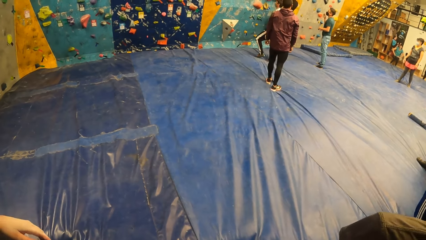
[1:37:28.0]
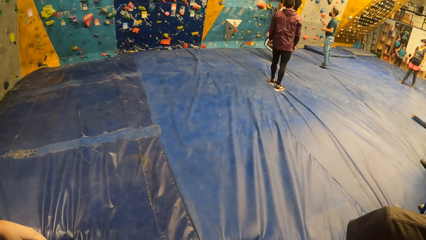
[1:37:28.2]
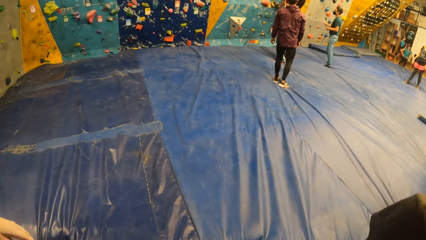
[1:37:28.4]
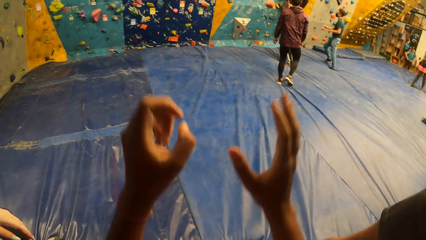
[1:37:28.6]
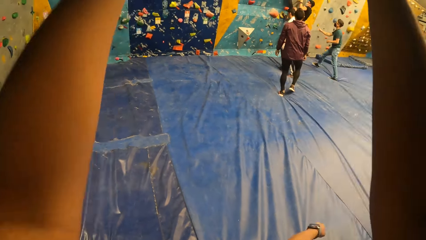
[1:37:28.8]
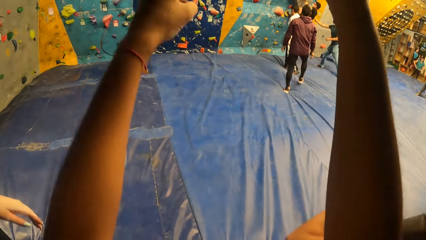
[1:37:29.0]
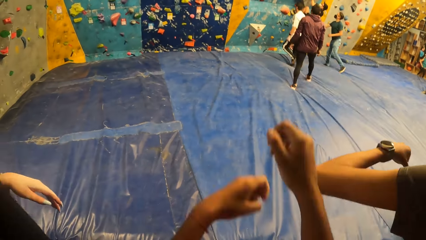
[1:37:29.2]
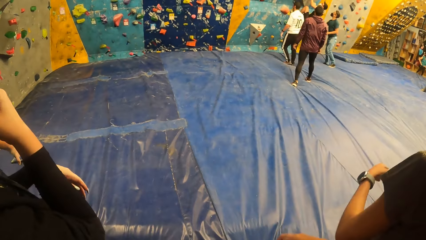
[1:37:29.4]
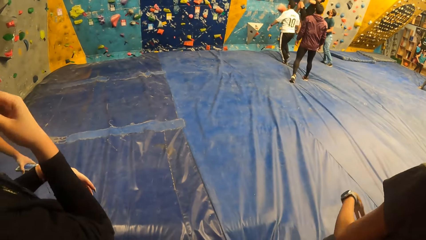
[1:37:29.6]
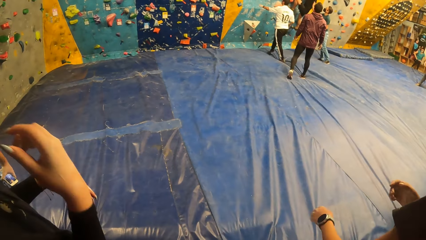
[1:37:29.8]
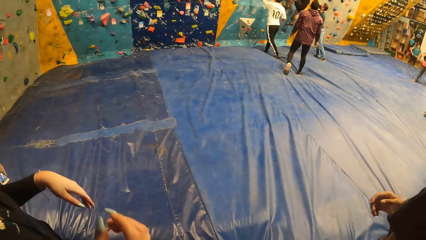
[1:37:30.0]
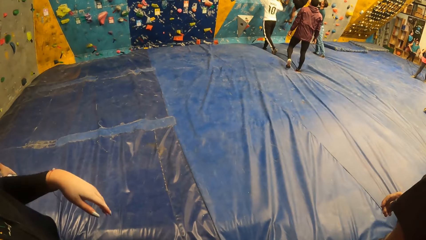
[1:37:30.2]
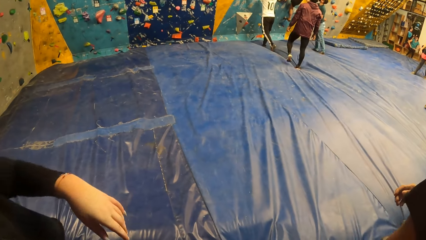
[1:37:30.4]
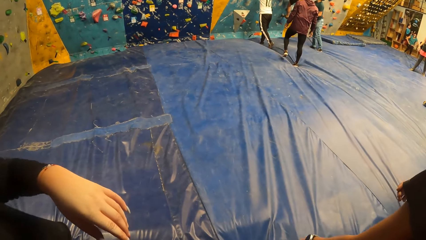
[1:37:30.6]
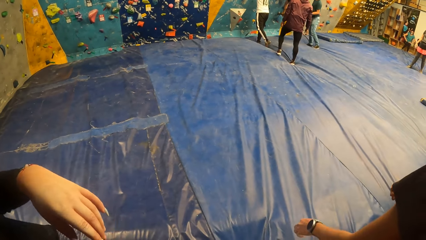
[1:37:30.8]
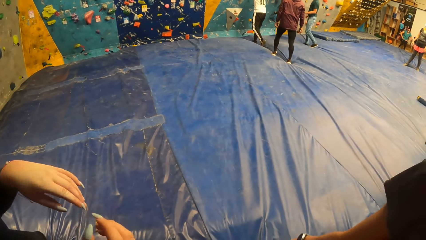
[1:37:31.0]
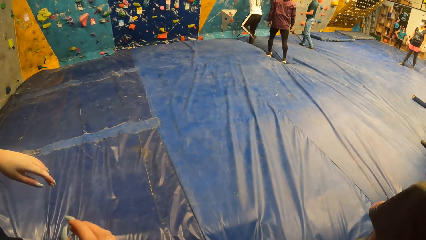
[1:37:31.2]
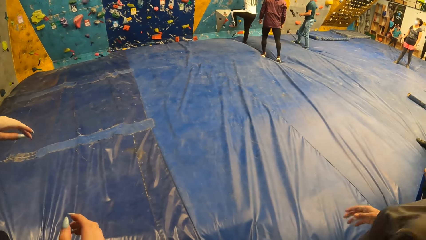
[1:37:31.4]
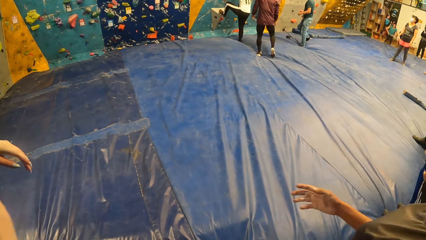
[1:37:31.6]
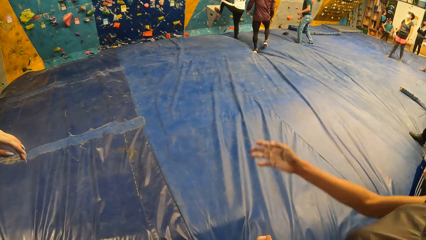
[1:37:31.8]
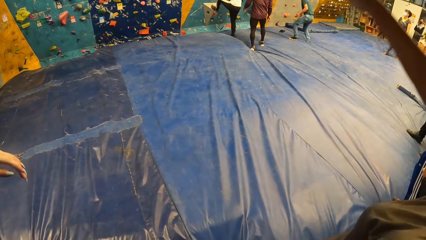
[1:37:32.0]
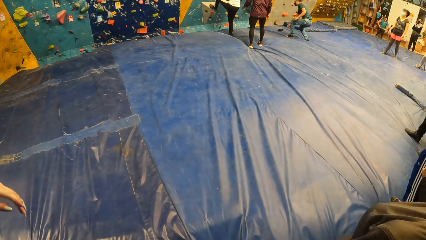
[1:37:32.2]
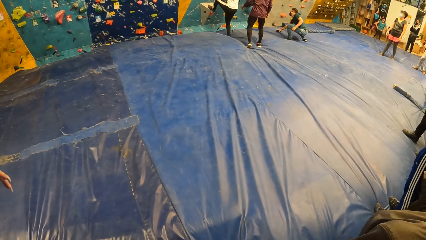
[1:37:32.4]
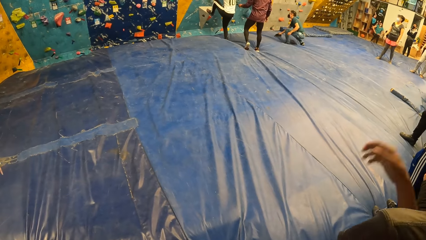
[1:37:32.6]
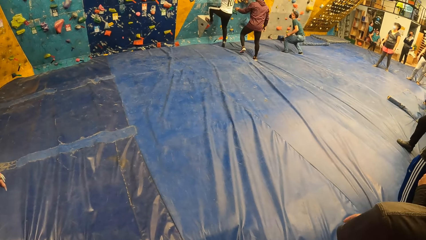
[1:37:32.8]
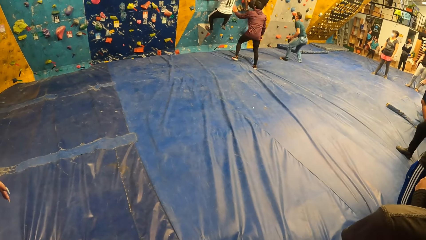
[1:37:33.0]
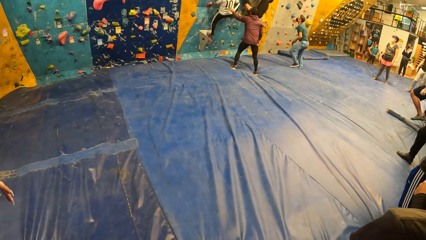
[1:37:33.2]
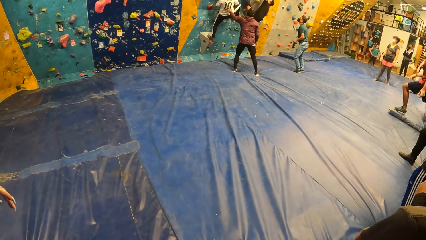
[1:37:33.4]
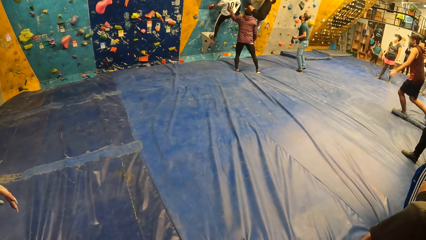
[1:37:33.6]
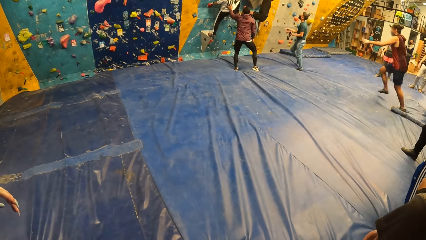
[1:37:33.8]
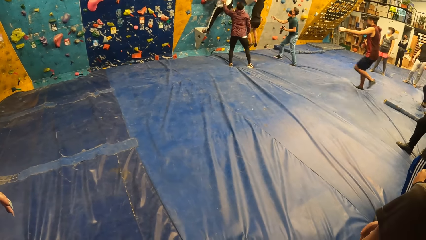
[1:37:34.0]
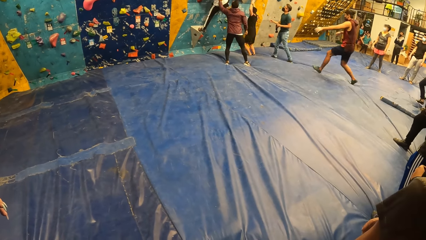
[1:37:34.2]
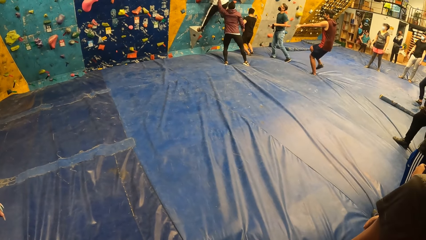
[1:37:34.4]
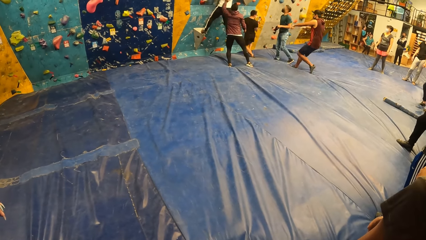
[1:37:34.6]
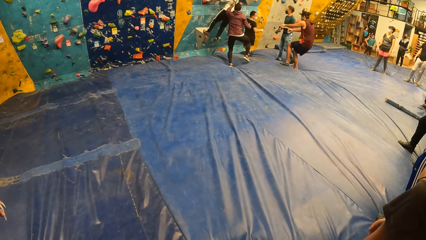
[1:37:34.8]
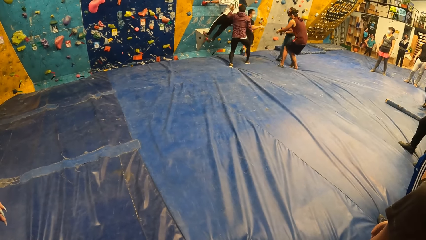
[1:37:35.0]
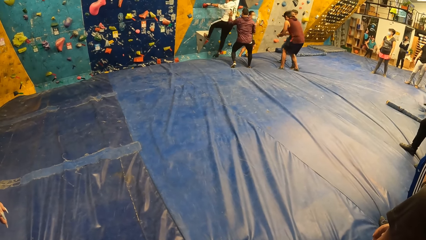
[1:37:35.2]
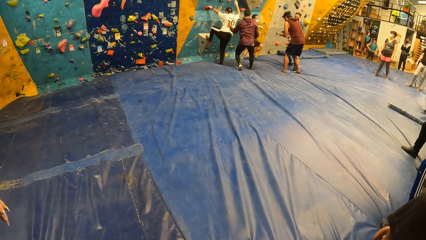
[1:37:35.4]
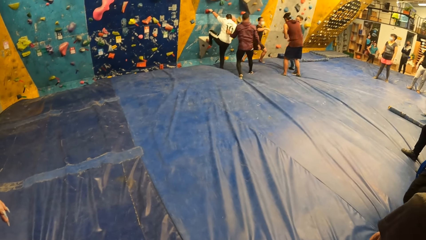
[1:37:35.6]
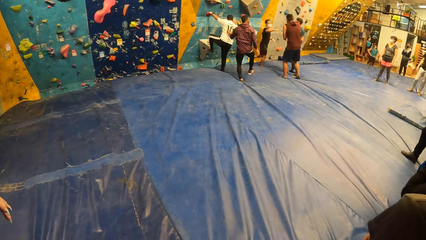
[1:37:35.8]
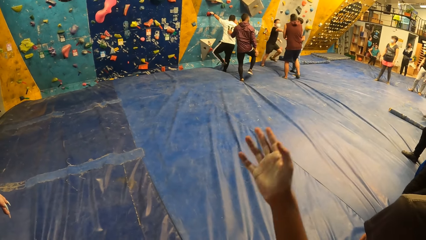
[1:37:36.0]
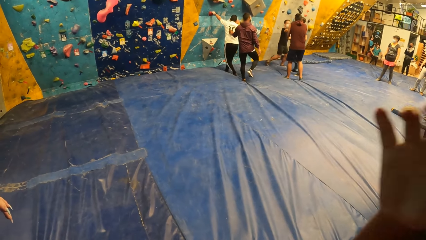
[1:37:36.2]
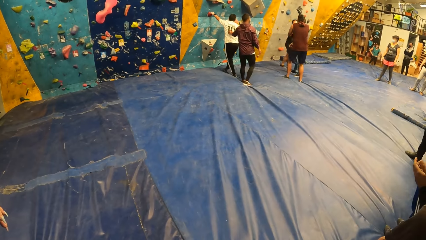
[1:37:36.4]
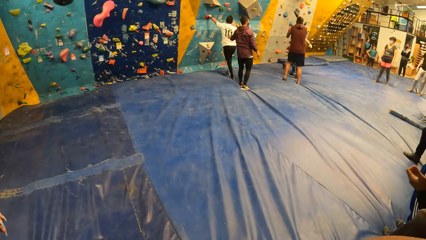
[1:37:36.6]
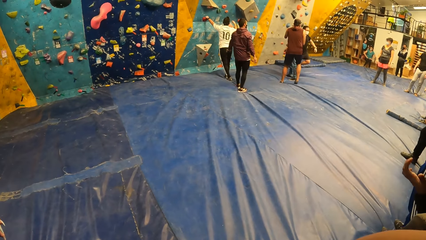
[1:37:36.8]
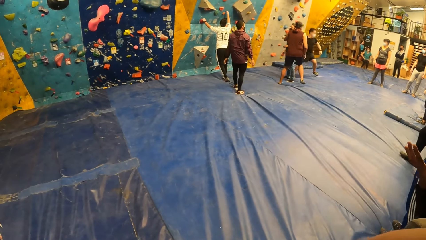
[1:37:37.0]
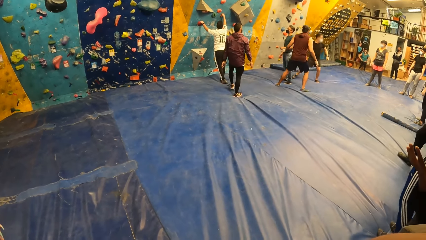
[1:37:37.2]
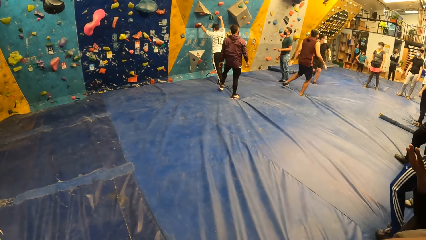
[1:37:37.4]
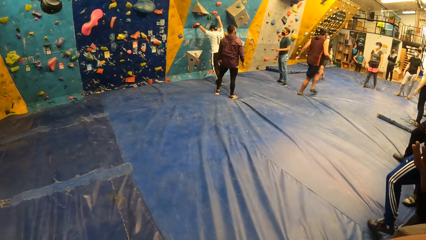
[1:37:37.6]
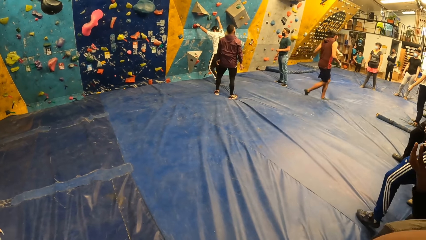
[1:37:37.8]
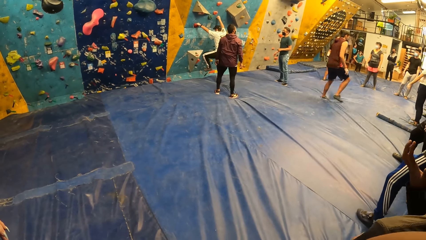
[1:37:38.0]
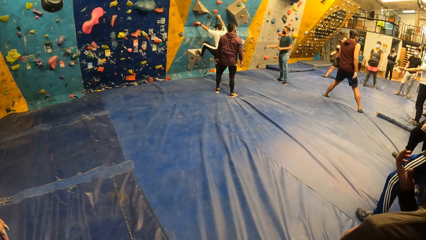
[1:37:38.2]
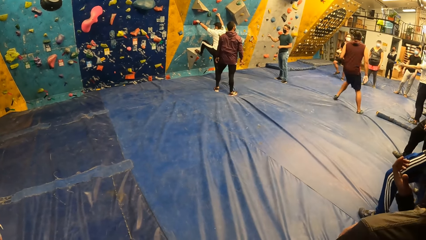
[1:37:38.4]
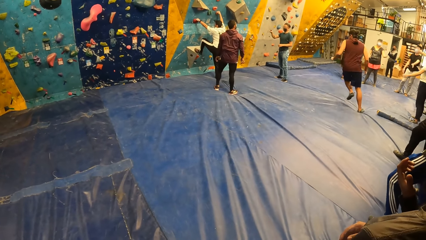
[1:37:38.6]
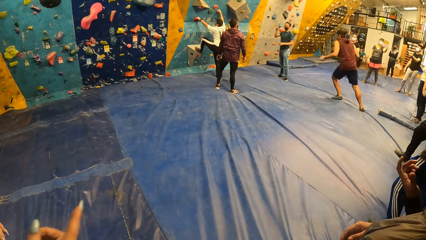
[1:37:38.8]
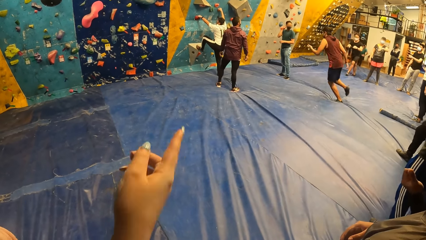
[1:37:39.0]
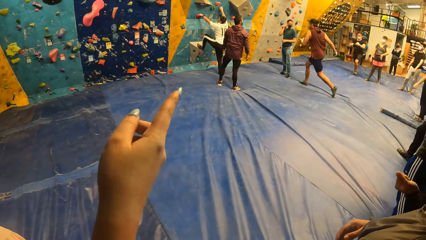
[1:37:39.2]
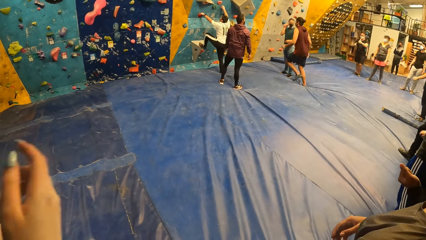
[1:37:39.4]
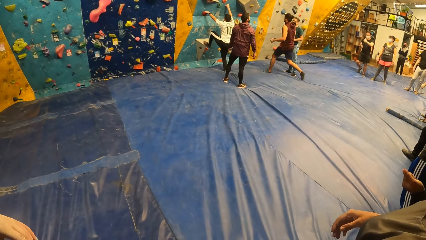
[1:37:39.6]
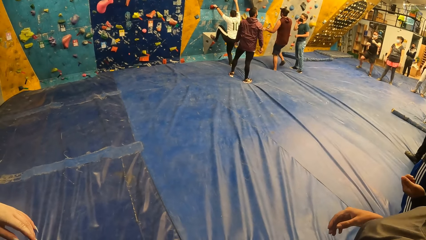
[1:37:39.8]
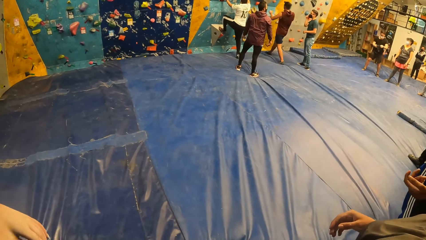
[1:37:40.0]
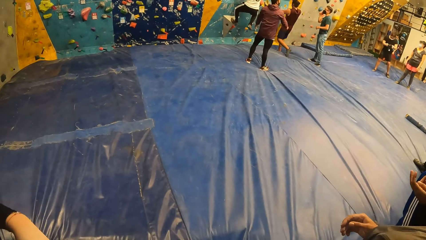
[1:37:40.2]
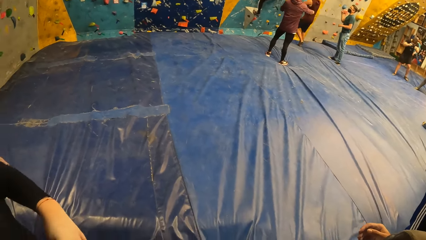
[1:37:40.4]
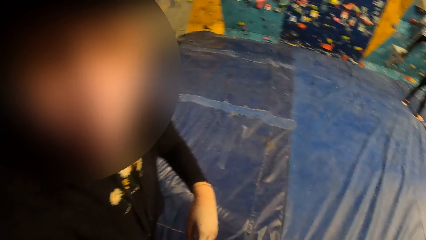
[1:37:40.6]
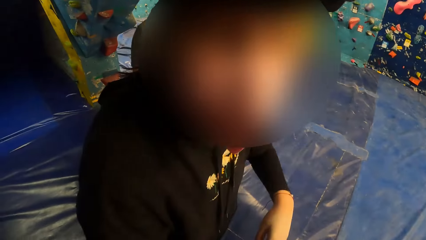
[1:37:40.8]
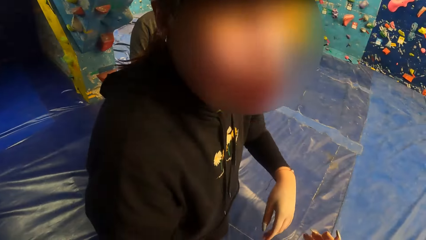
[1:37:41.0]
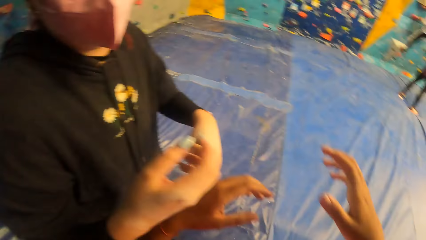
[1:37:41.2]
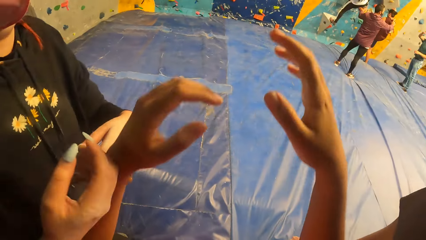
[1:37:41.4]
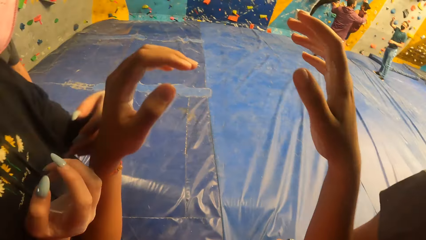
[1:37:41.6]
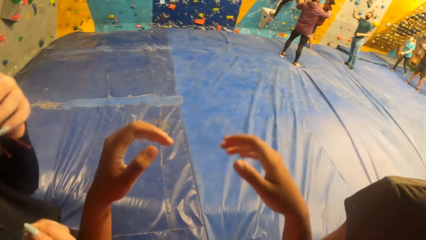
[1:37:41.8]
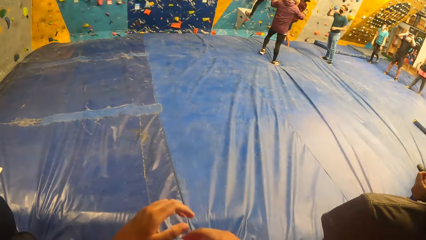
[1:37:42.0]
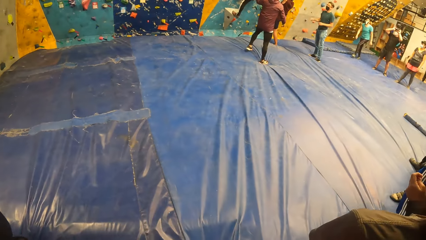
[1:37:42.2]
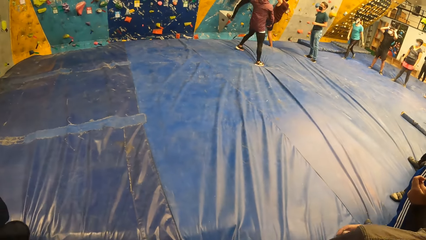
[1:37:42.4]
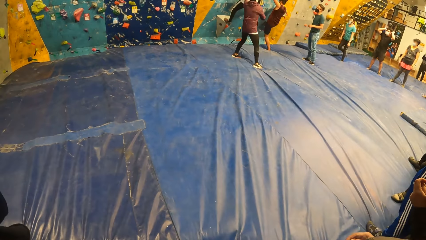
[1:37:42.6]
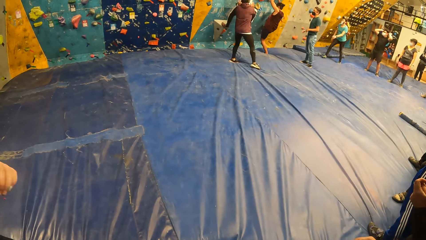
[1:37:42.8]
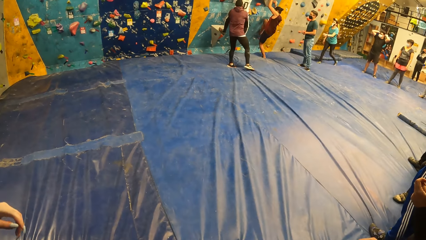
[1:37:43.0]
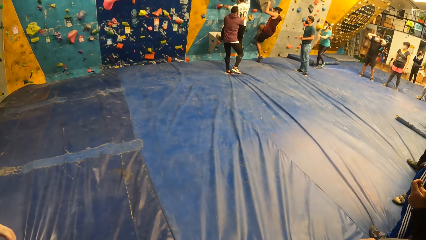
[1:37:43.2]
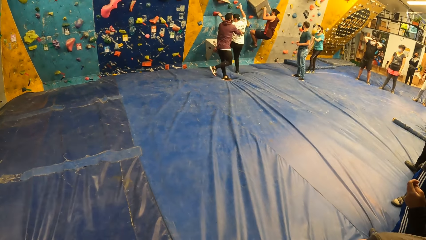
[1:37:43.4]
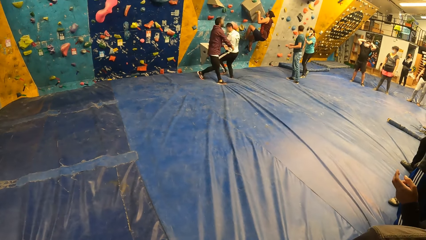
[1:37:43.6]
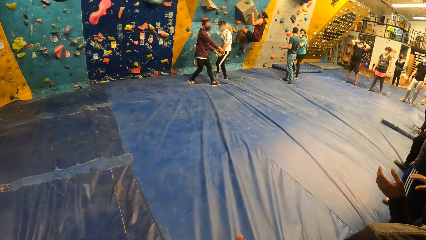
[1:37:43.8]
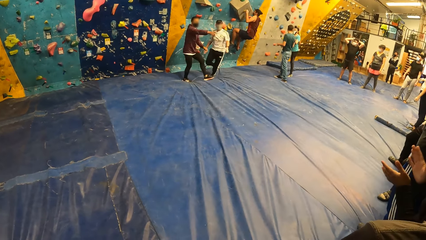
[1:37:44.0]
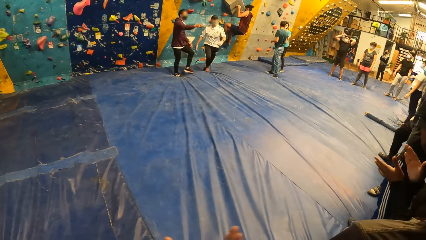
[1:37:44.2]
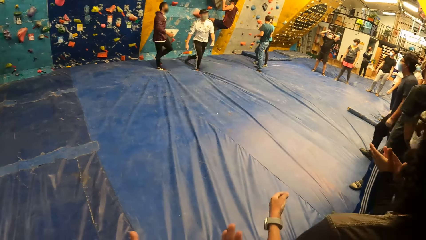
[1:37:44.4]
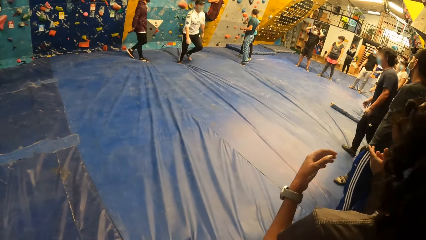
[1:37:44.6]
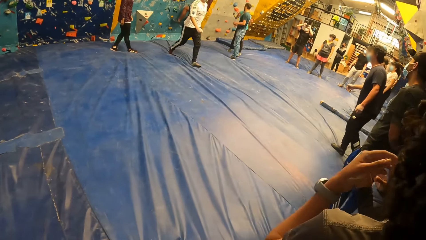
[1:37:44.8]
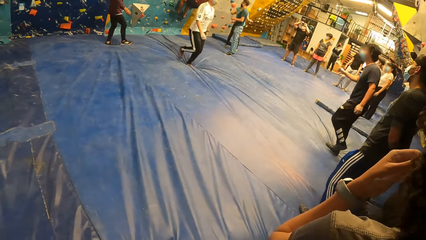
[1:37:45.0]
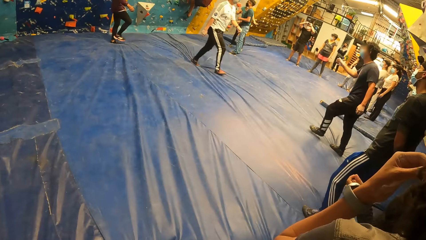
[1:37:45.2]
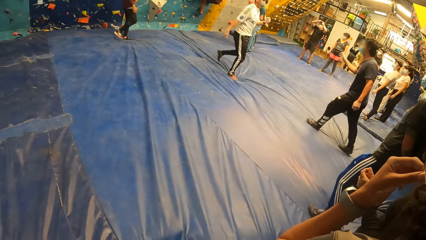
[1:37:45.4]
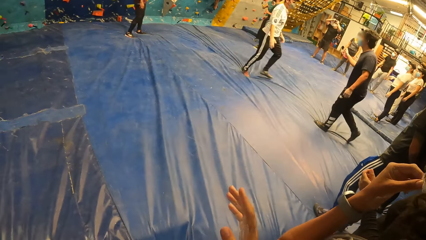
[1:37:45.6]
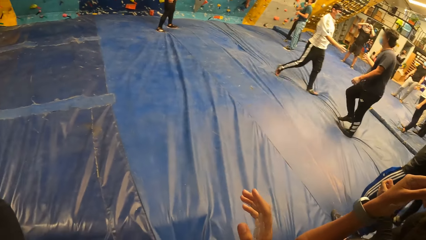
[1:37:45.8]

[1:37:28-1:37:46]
A man climbs the bouldering wall with both hands. Another man climbs the bouldering wall with both hands. A third man picks up a climbing stone from the floor with his right hand. The first man lands on the floor on his feet. A fourth man climbs the bouldering wall with both hands.
